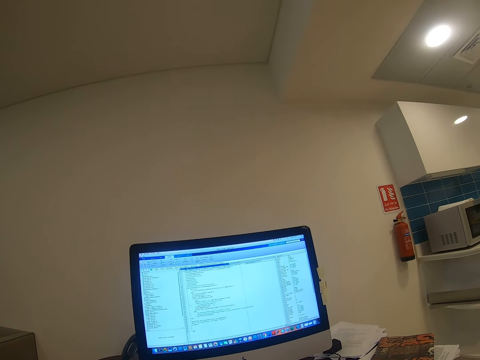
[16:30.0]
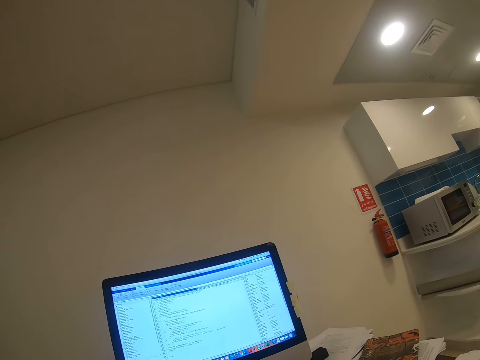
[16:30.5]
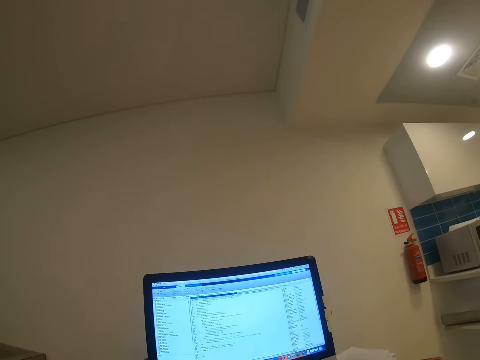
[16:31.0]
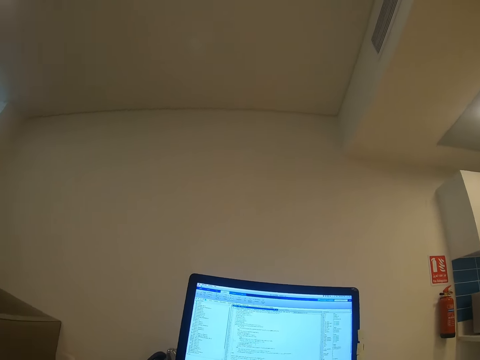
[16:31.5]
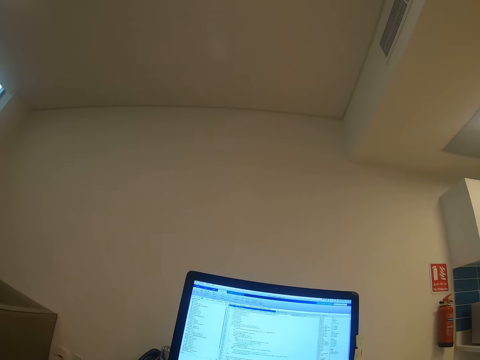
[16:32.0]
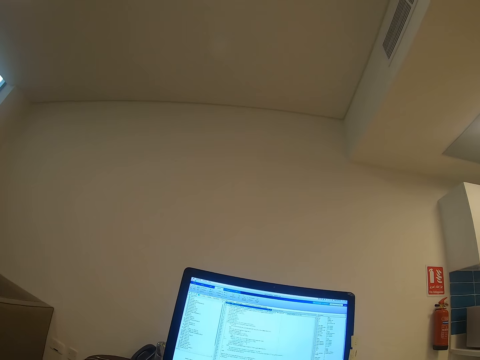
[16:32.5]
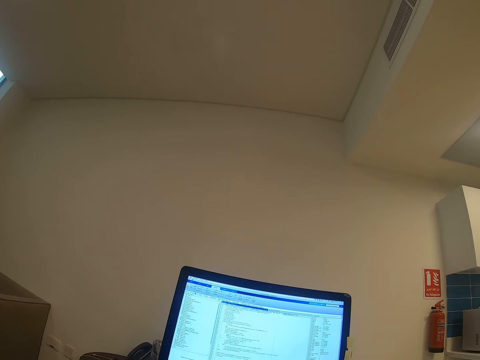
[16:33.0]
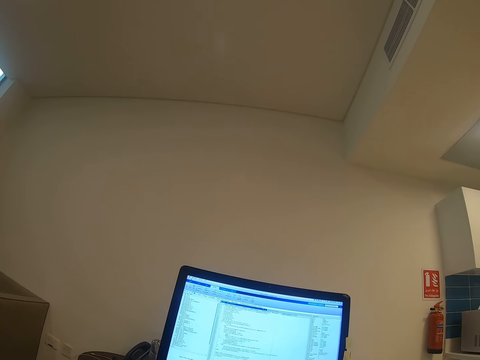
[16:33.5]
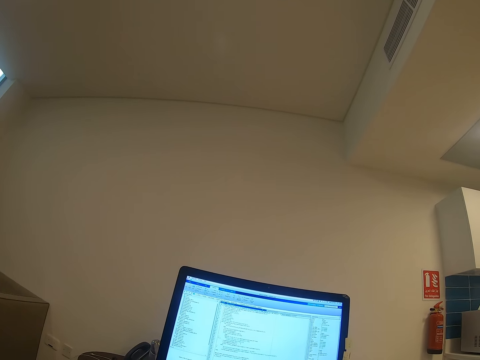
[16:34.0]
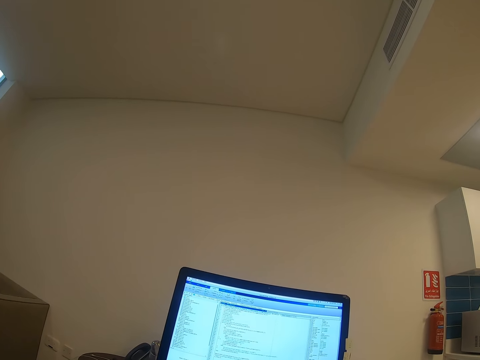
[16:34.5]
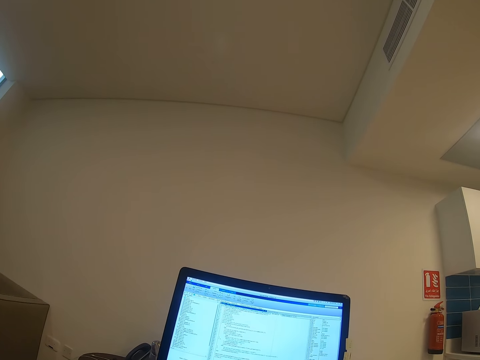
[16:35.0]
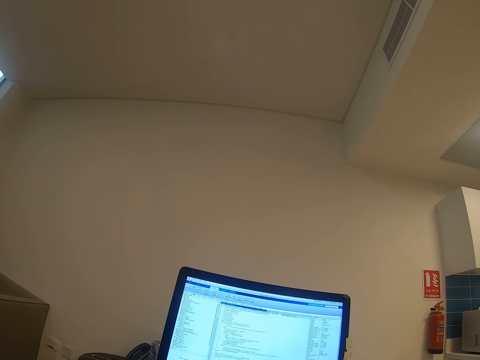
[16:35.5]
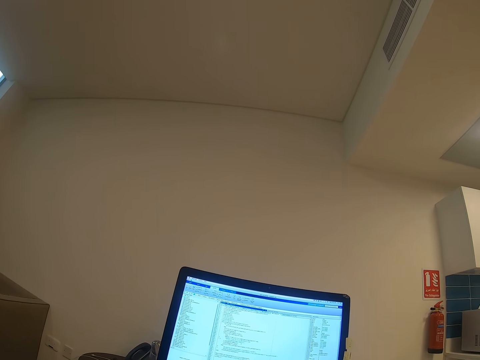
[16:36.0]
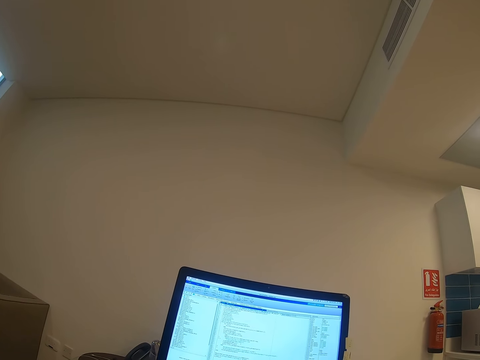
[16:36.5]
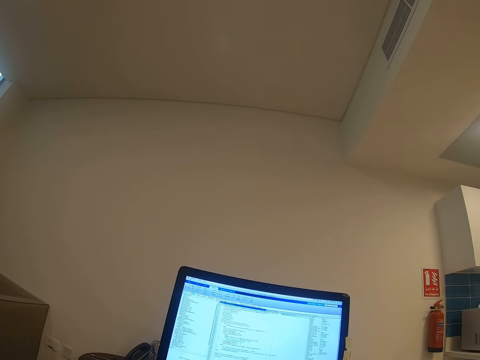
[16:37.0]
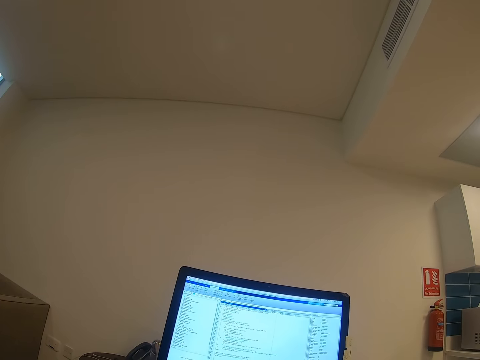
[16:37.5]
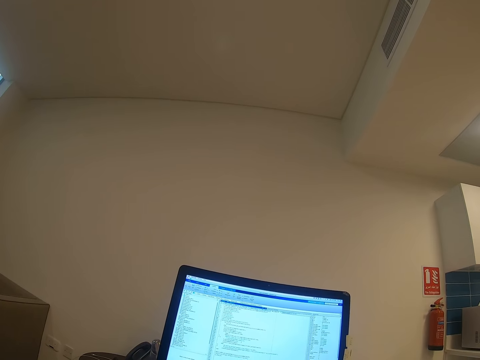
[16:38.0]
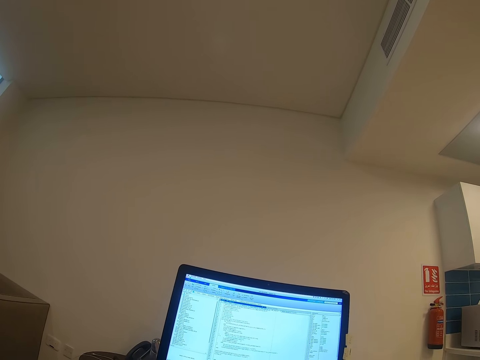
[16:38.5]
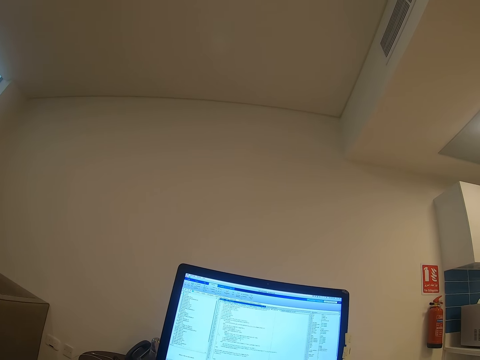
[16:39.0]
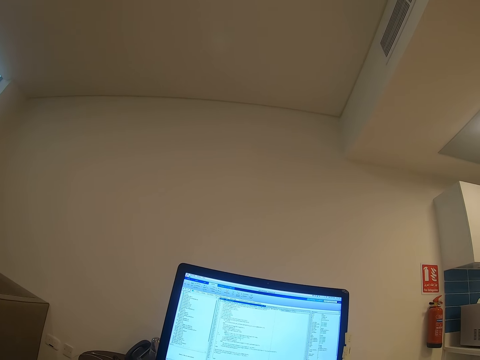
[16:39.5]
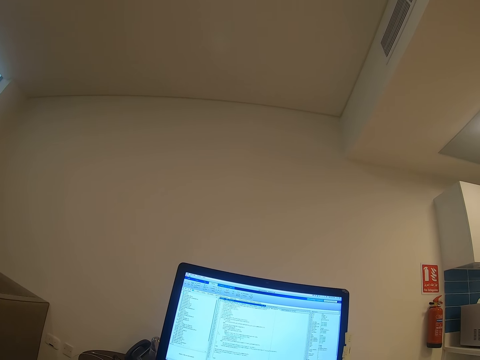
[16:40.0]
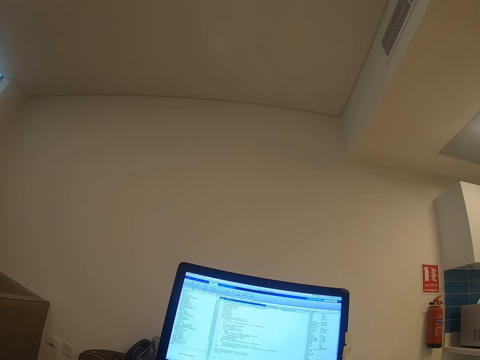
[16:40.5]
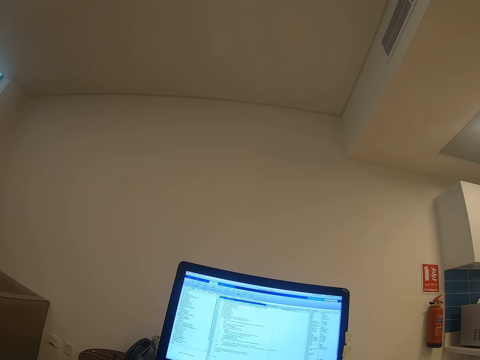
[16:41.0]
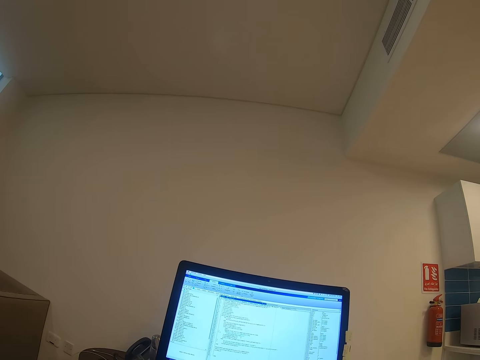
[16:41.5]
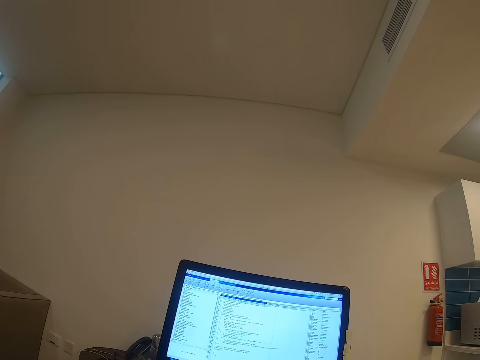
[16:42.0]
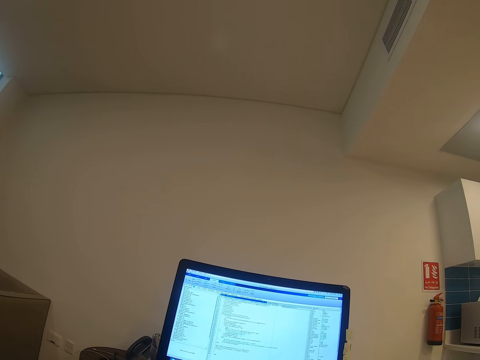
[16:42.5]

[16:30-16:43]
The camera wearer looks around. They use a computer.

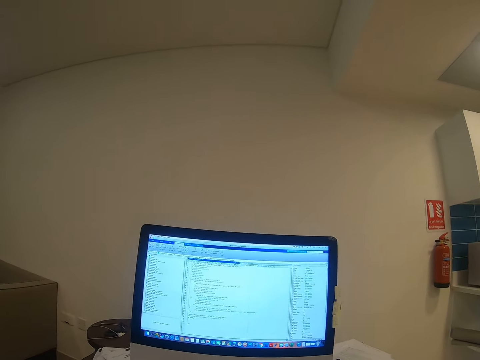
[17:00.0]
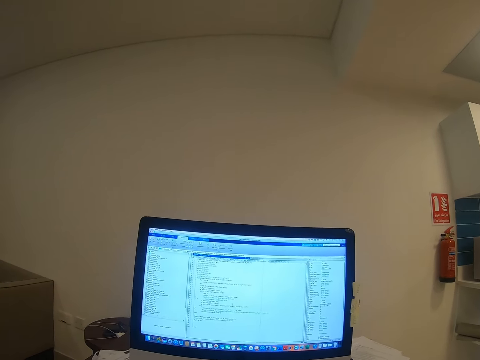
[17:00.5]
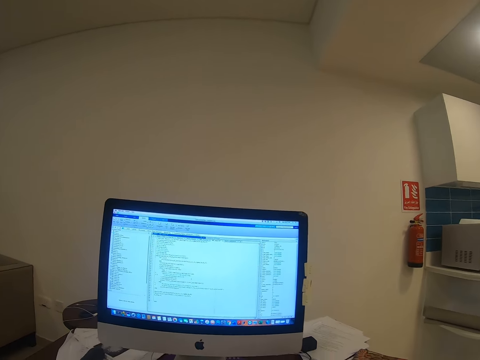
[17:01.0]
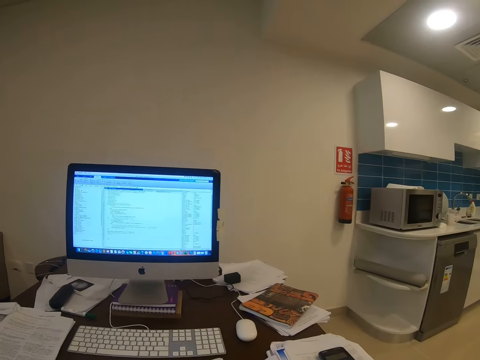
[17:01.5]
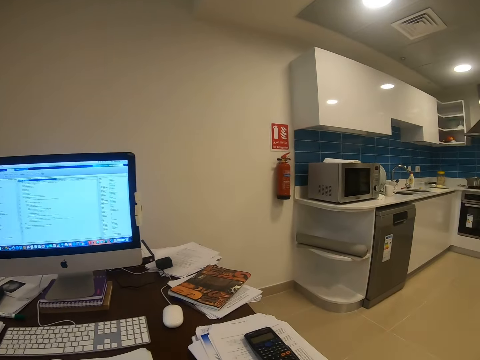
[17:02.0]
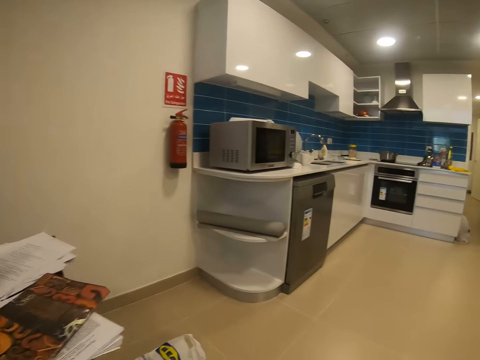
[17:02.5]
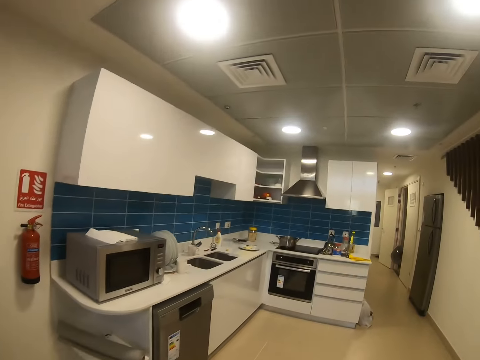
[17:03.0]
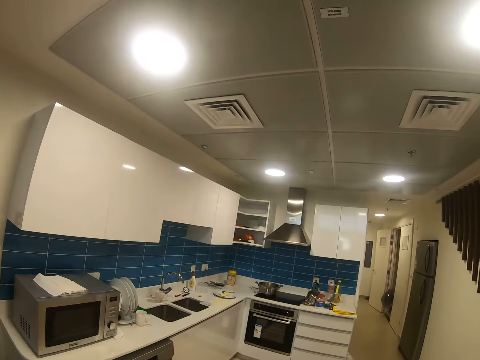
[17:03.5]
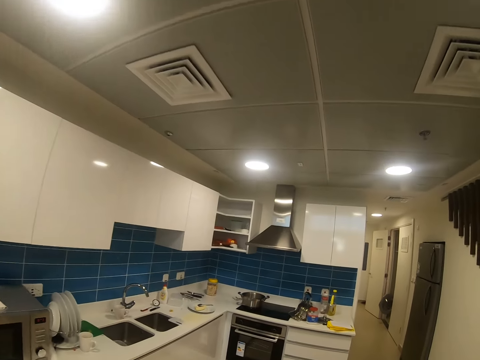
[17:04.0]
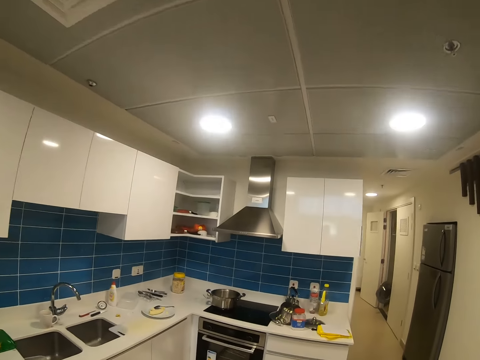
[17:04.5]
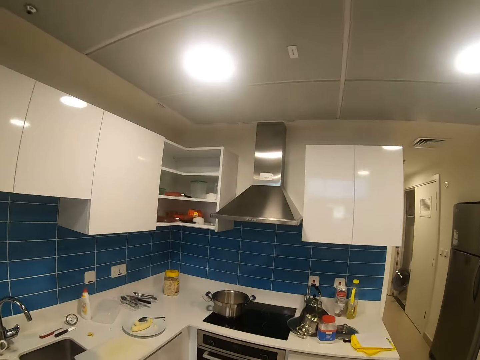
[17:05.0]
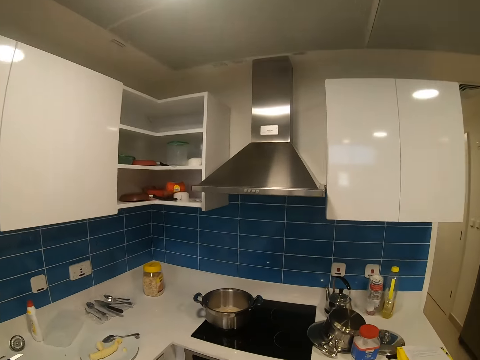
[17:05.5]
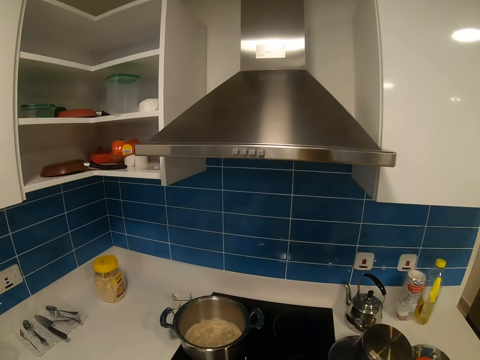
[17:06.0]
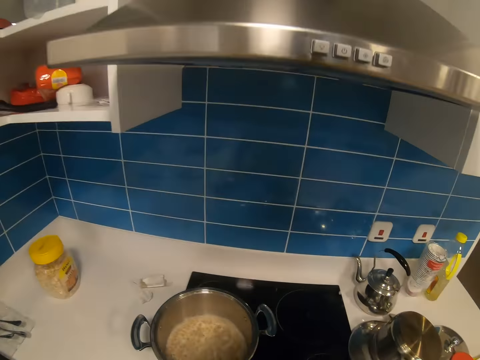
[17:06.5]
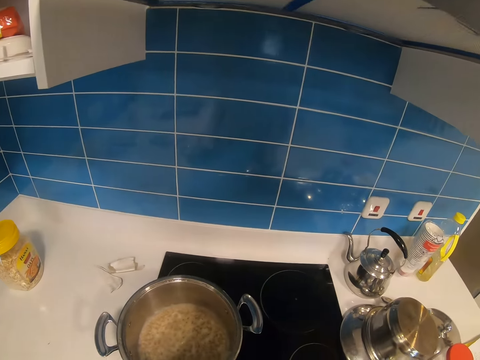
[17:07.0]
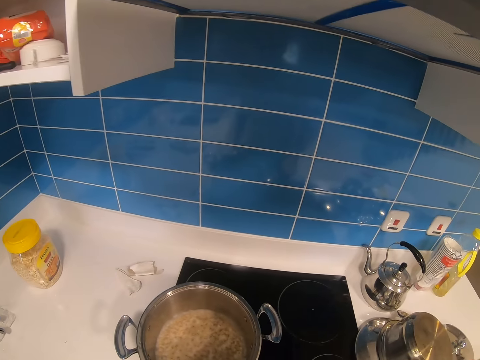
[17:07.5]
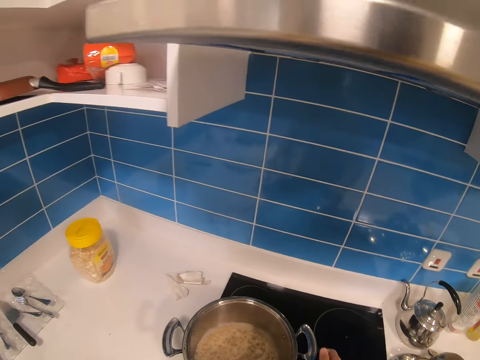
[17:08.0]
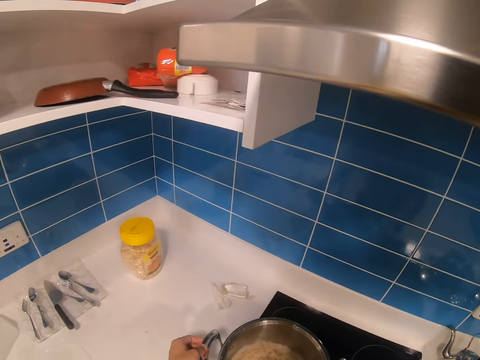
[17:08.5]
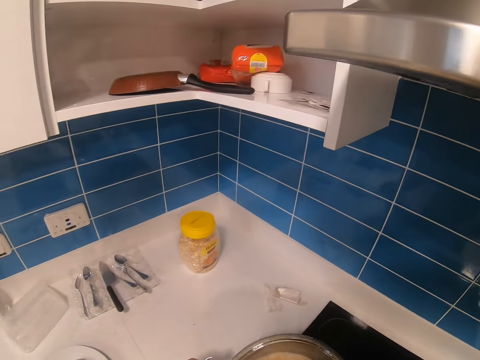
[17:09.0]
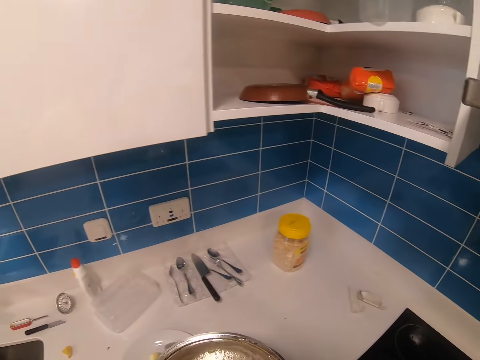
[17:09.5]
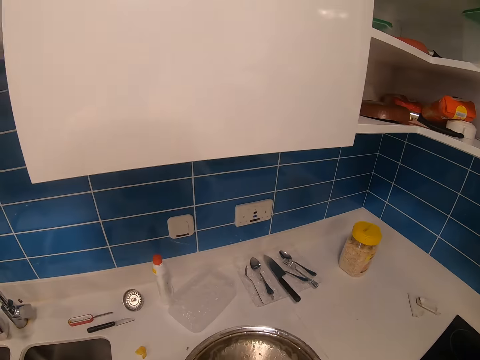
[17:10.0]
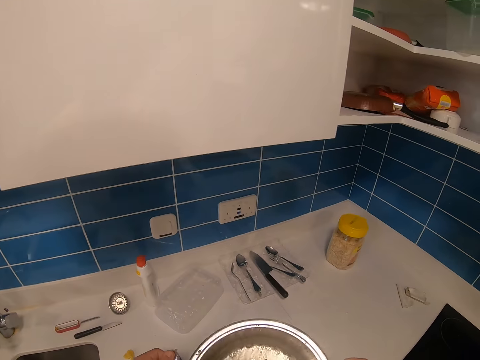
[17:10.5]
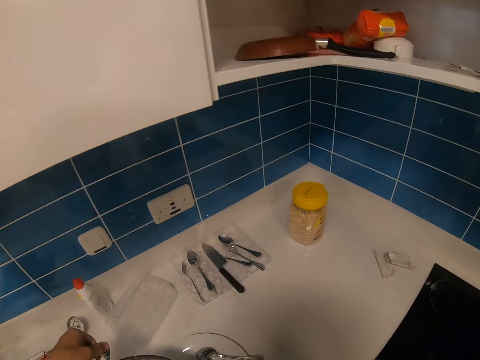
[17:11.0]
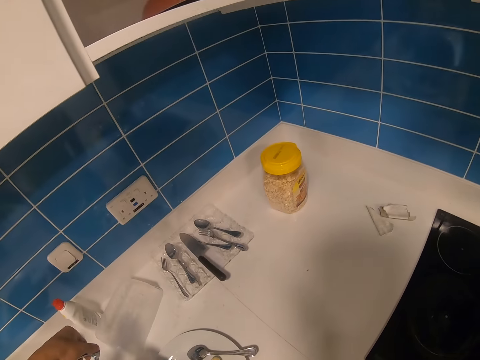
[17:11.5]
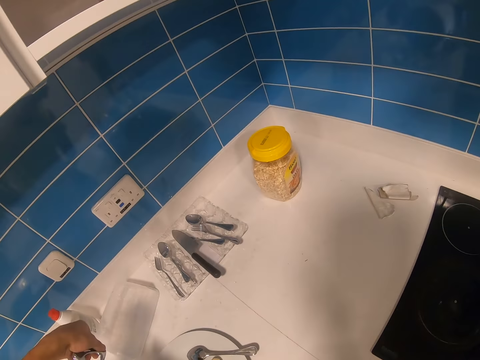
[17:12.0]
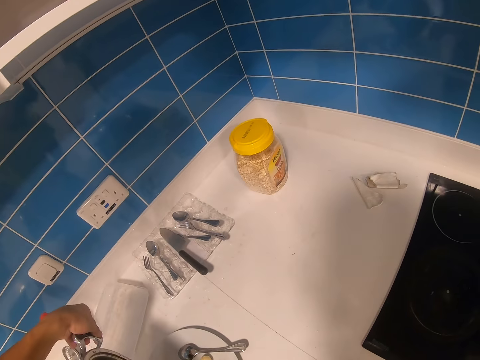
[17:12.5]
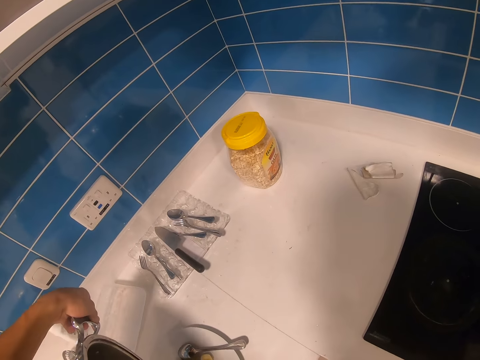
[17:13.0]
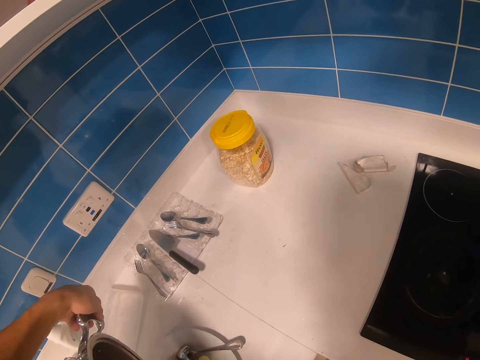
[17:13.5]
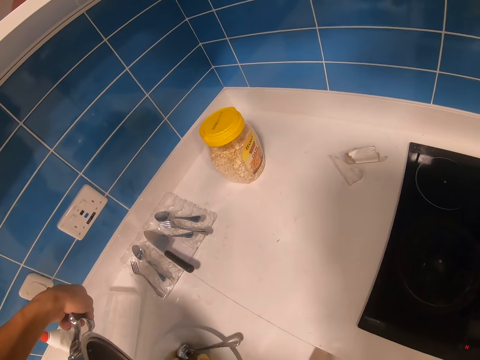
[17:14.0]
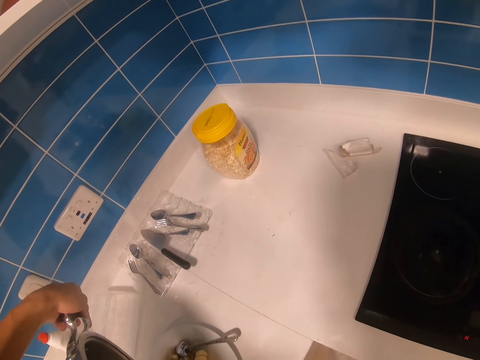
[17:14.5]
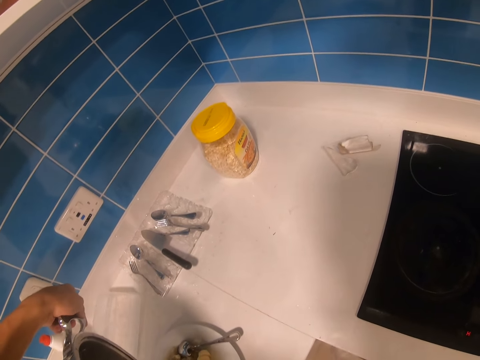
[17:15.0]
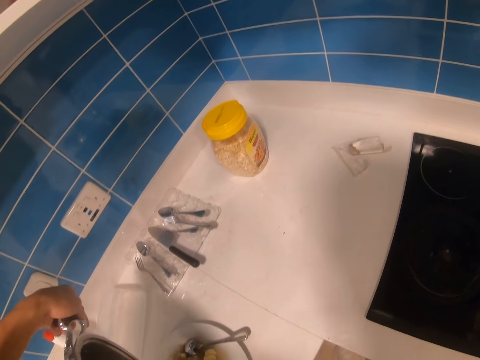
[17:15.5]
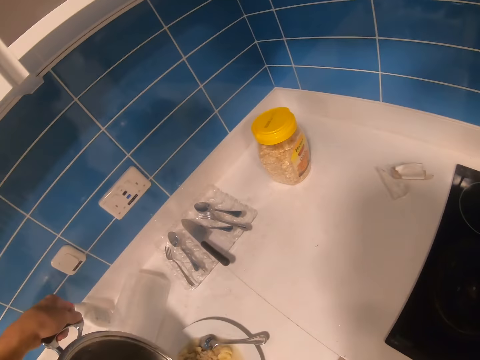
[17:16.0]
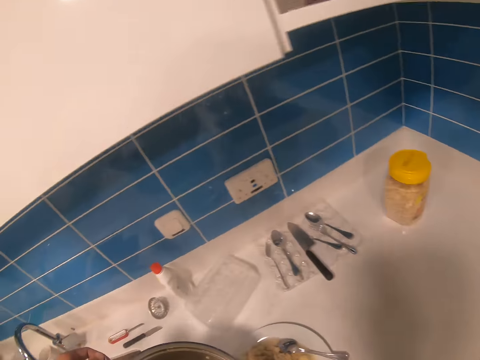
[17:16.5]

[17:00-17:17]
The camera wearer walks to the kitchen area. They hold a pot, get the cooking pot from the cooker, and serve the water.
